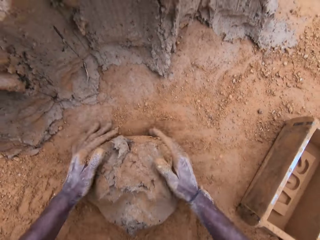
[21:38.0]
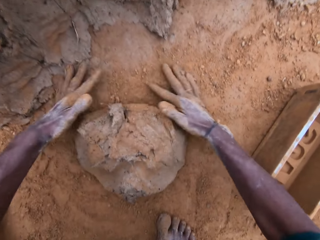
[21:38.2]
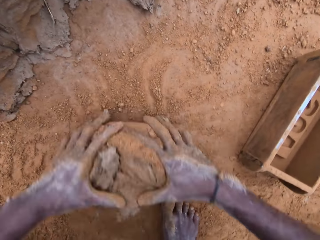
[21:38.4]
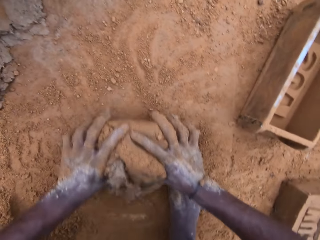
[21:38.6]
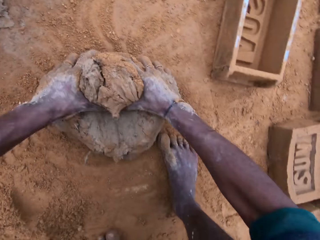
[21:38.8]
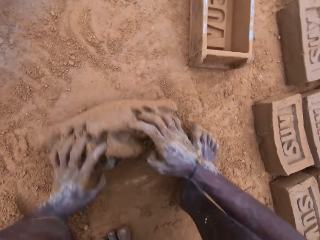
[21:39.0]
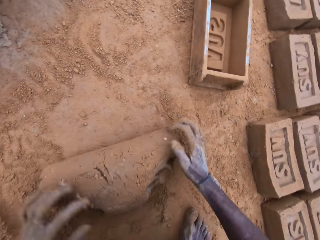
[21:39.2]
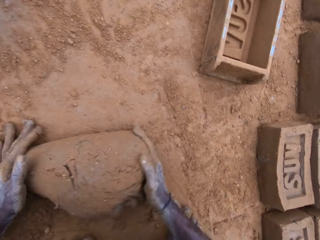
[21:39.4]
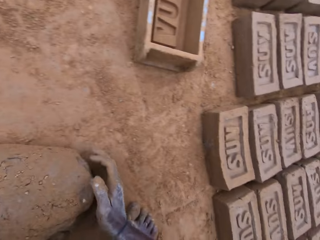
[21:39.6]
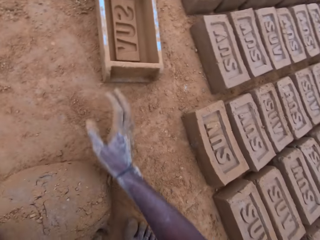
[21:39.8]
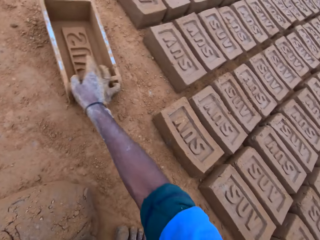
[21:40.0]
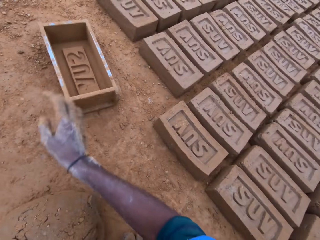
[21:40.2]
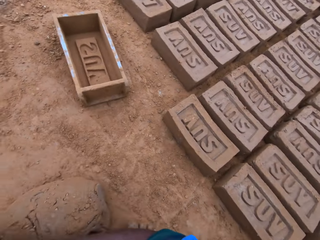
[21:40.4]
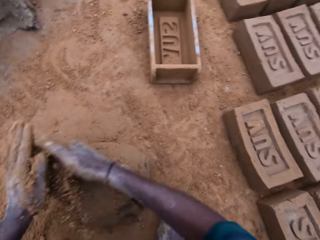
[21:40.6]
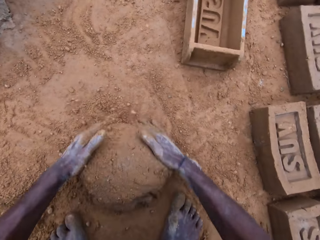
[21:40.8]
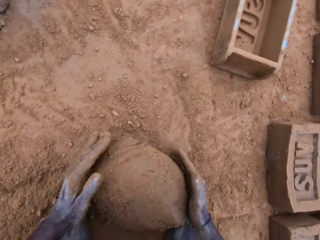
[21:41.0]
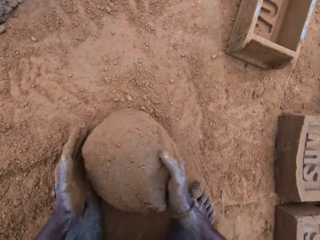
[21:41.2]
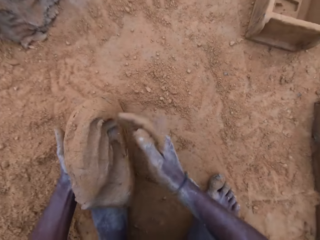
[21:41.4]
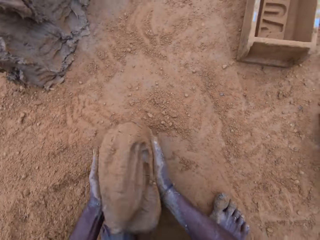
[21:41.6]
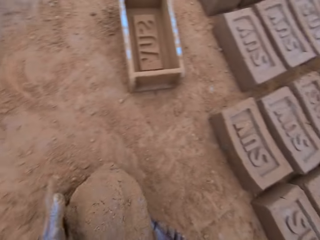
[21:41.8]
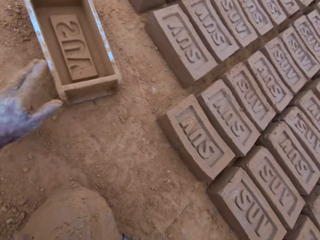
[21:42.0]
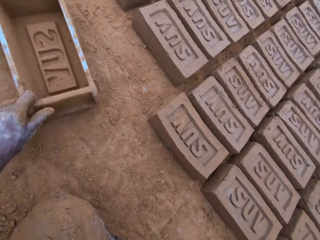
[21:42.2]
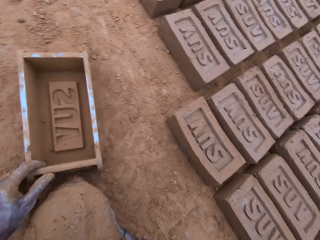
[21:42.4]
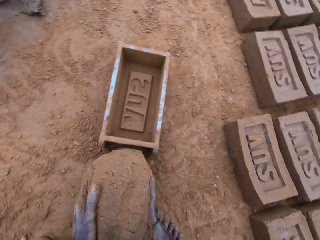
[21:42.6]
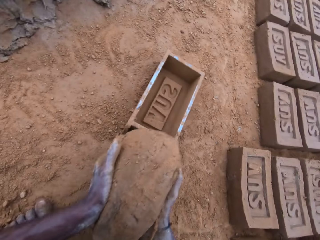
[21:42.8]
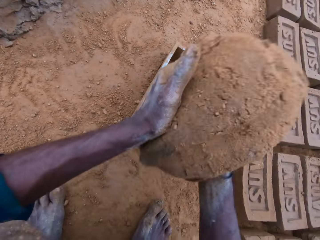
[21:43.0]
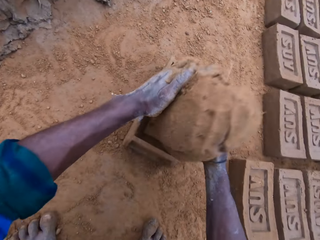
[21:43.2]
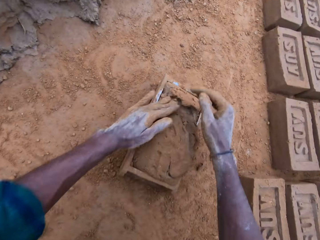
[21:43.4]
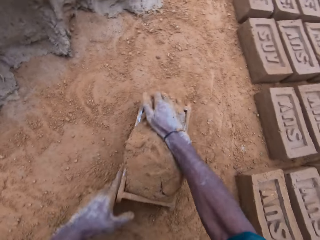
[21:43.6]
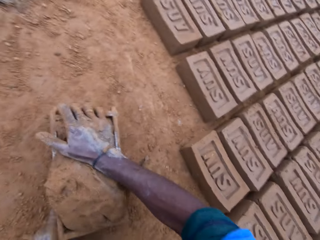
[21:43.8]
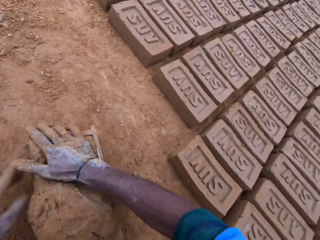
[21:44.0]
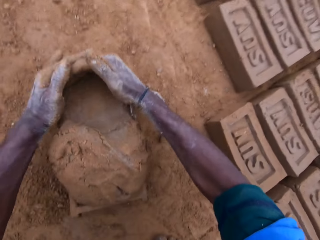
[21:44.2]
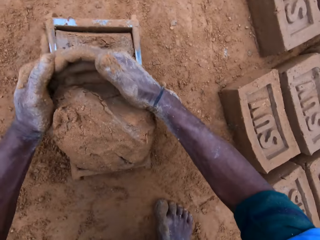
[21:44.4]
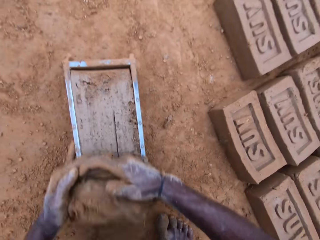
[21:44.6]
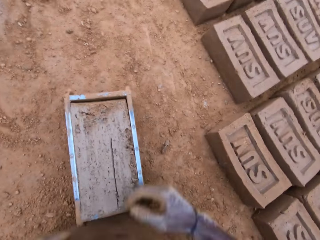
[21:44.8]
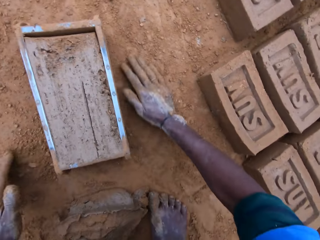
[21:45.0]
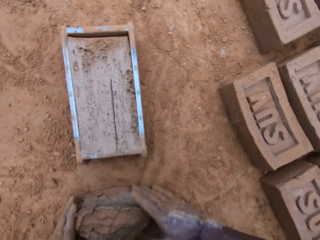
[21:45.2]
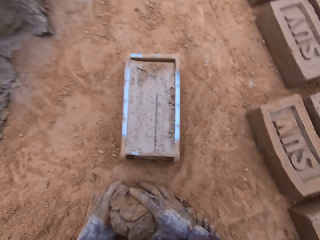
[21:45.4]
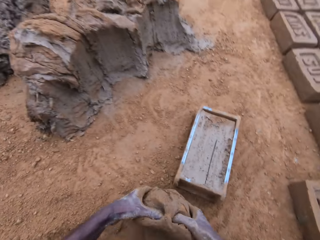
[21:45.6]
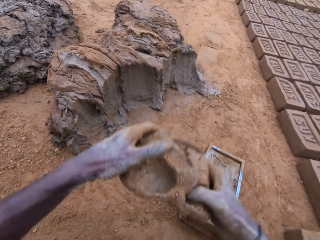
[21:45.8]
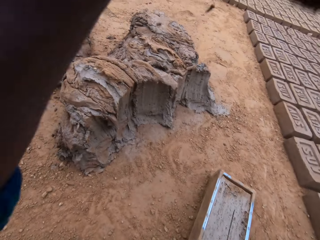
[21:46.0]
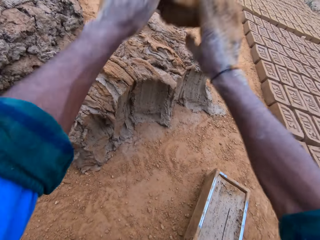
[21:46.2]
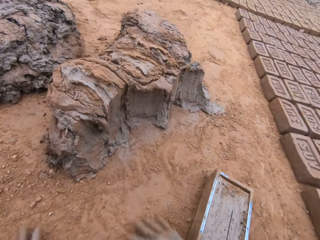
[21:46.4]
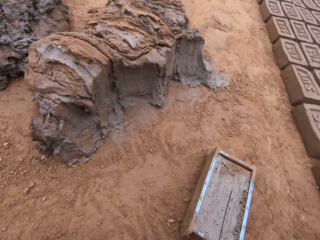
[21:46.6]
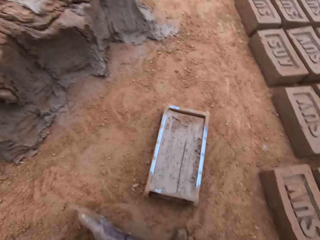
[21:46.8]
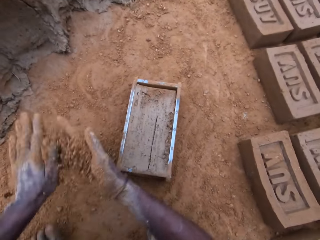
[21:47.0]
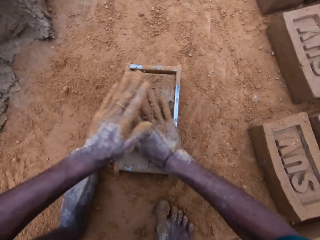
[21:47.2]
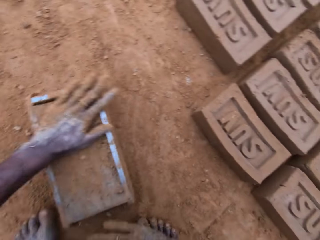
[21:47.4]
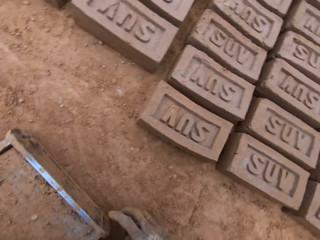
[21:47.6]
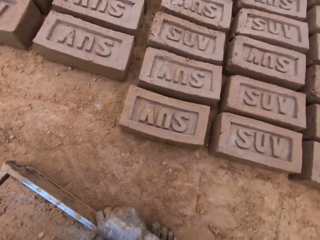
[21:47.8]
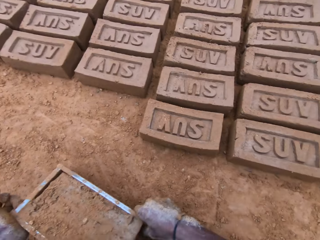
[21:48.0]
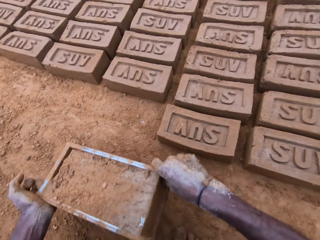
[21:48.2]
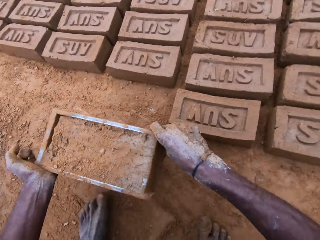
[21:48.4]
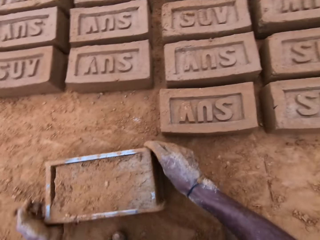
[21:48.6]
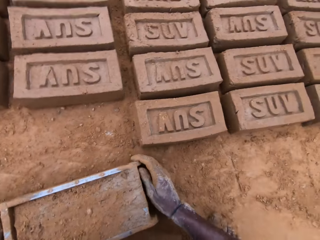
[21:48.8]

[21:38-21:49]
The camera wearer mixes the mortar with sand on the ground. He attempts to touch the brick maker. He gives form to the clay. He moves the block mold. He picks up the brick maker. He puts the mortar or clay into the block mold or brick maker. He shakes the clay. He removes some clay. He cuts the mortar with his hand. He holds the clay. He throws the cut out mortar with the rest. He applies soil in the hands. He touches the clay. He moves the brick maker.

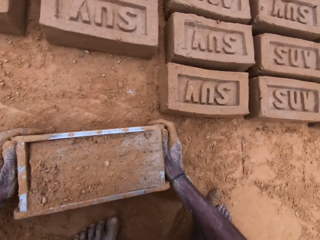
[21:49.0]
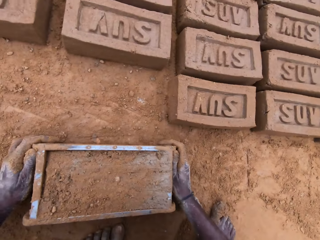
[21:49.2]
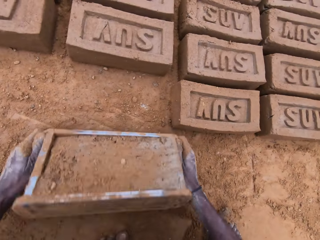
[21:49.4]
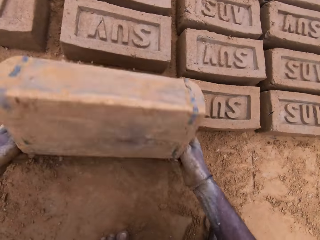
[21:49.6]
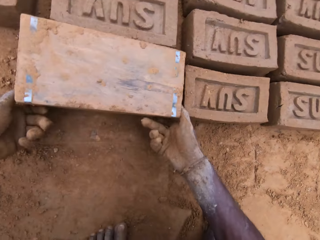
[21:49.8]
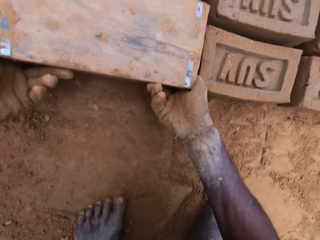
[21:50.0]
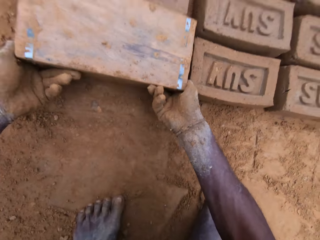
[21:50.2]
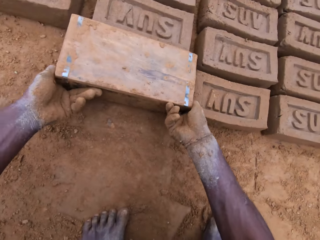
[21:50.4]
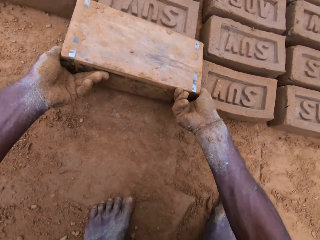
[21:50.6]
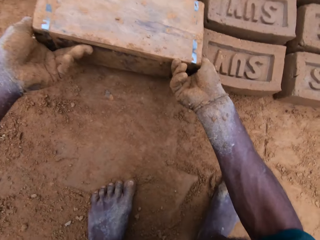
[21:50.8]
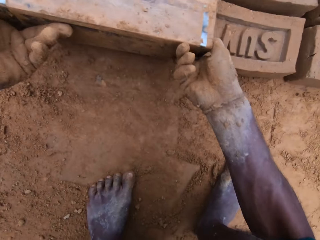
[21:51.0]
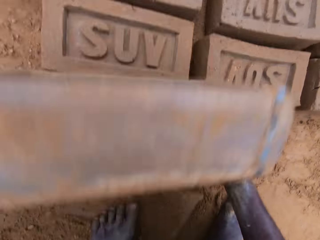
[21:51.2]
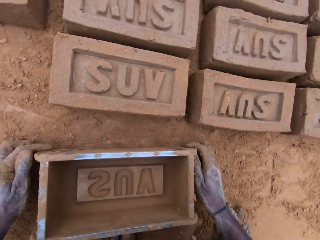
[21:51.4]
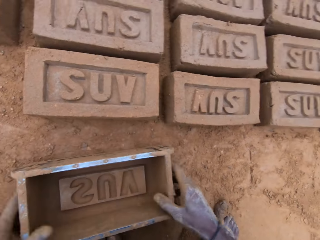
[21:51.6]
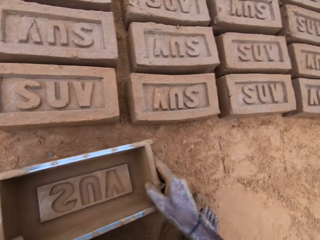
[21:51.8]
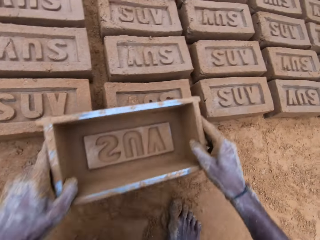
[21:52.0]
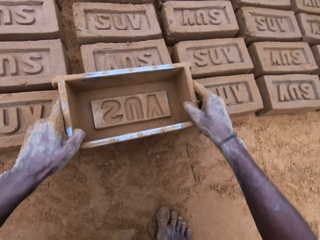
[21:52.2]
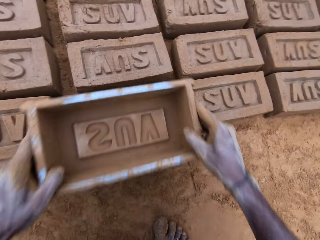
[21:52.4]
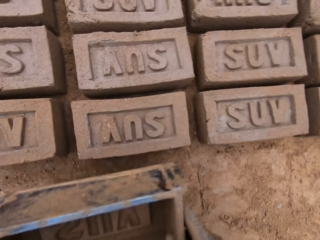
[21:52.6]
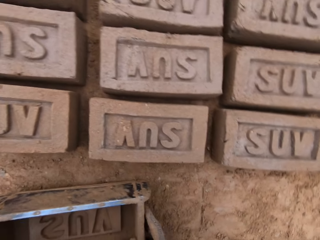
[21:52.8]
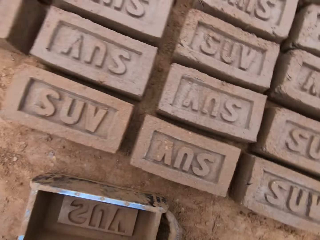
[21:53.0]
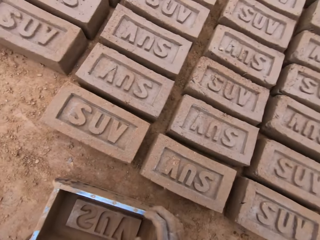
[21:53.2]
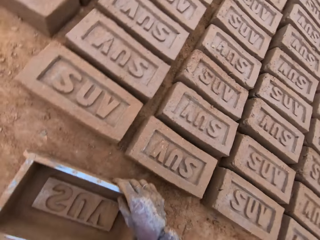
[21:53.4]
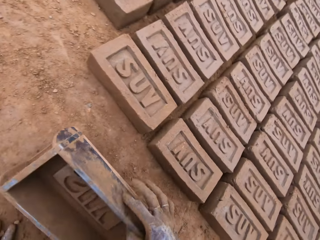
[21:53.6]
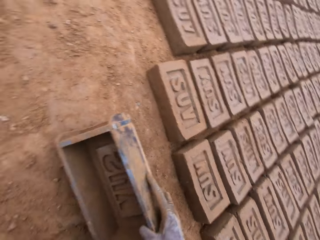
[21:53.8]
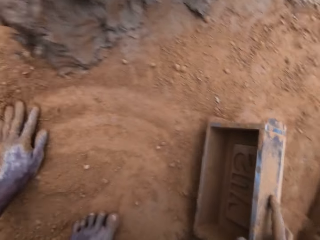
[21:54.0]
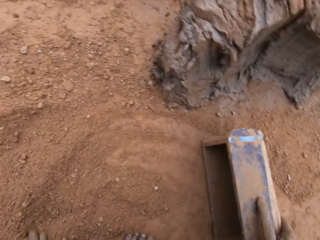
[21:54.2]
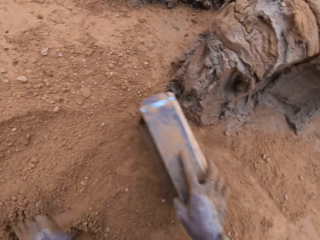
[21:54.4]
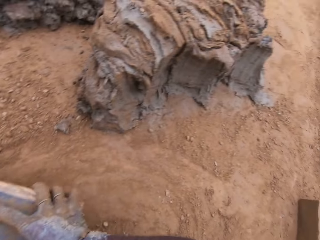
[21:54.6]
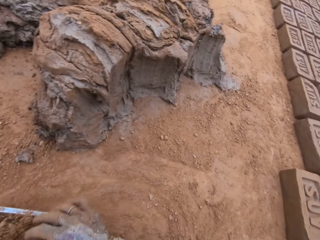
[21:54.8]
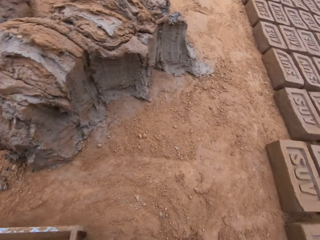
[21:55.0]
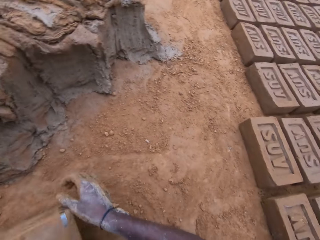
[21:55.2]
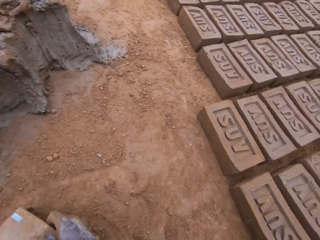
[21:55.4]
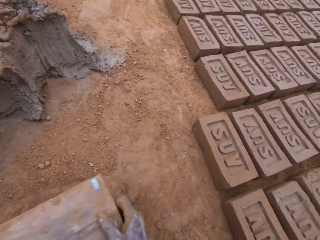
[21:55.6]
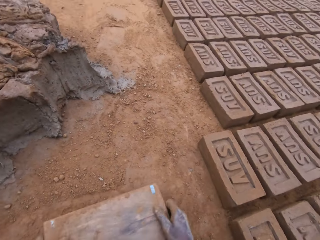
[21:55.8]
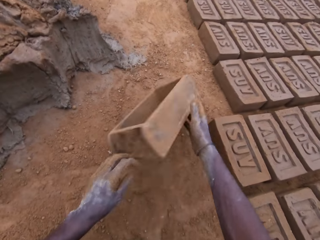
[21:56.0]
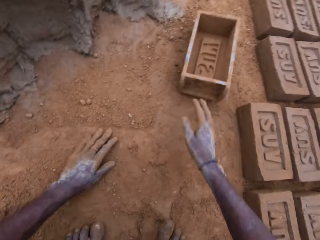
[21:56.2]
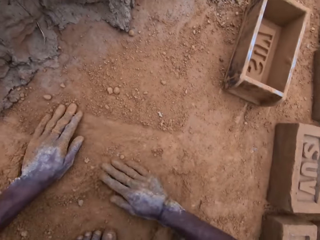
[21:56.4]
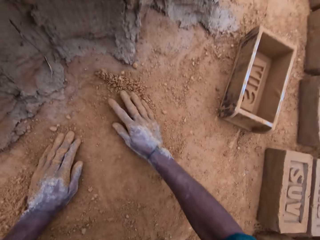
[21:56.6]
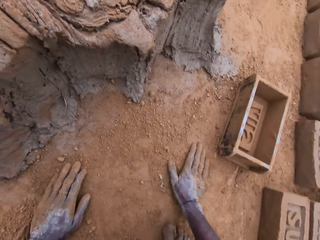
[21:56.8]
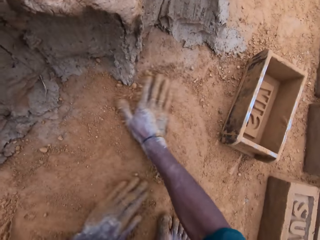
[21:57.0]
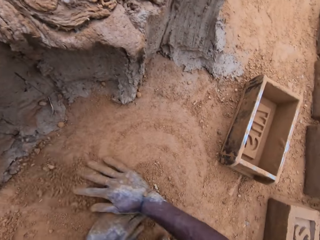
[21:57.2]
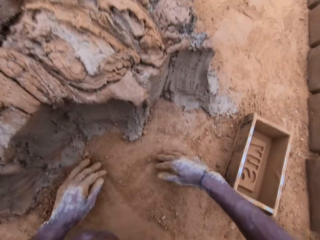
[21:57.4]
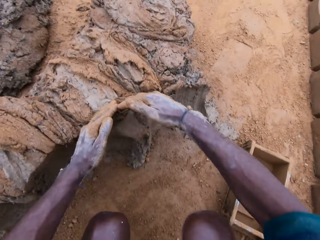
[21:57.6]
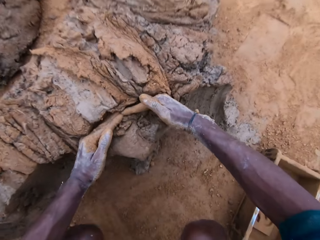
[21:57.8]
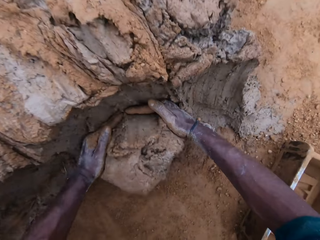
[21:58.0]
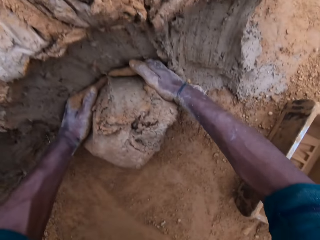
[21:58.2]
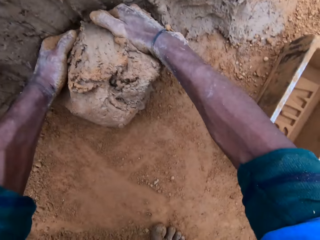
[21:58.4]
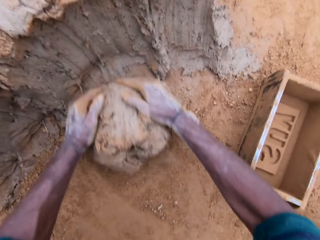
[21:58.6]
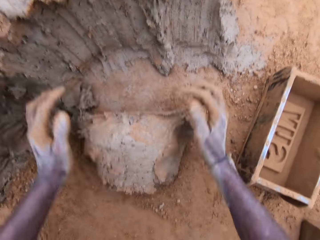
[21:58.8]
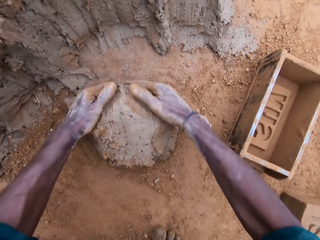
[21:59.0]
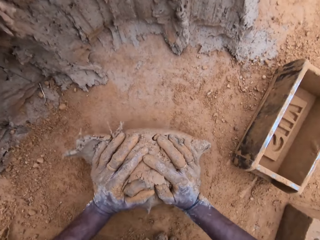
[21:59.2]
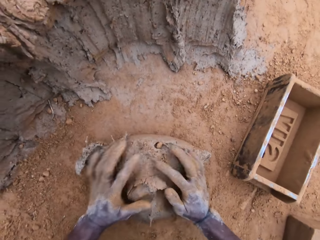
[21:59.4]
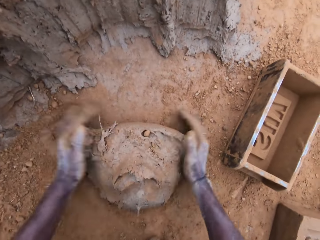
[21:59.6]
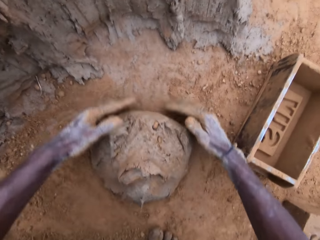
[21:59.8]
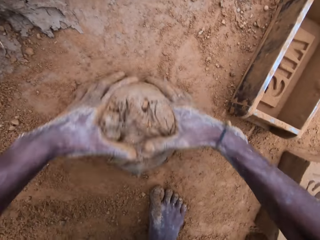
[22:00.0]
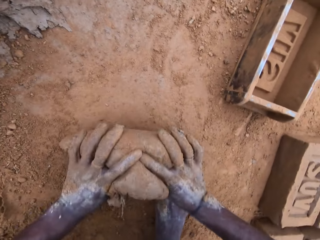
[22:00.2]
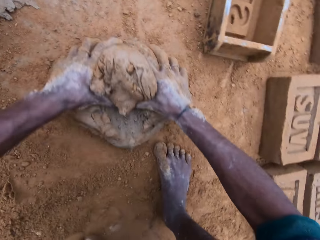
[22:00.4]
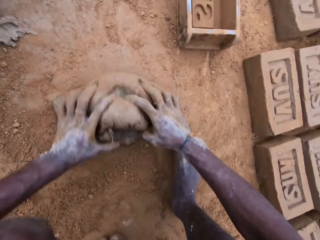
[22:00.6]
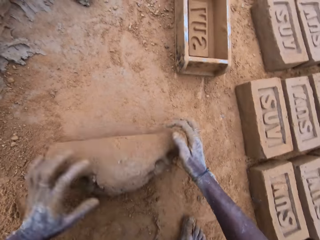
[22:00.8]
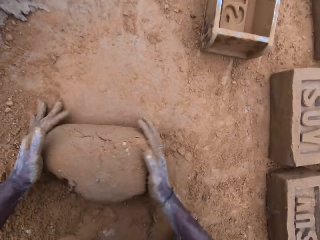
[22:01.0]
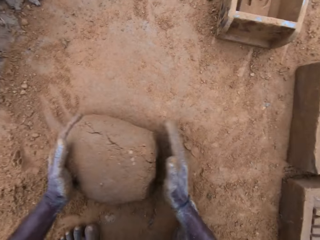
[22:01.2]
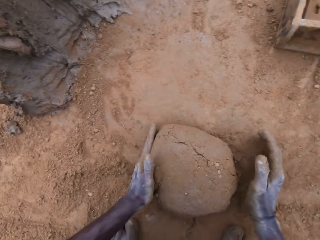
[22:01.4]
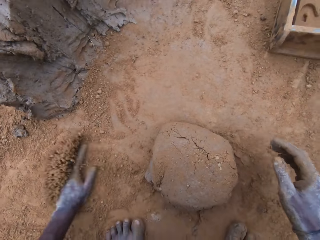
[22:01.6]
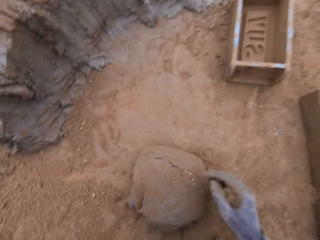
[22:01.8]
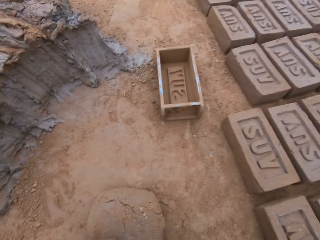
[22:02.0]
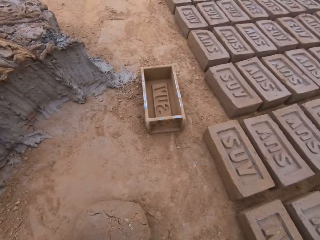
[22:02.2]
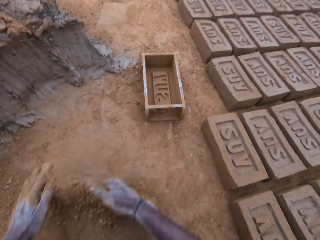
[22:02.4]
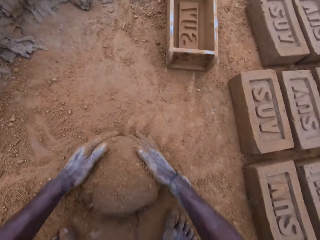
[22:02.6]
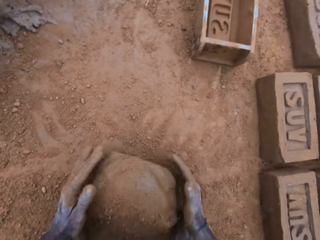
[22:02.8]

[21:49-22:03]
The camera wearer puts the brick maker down. He turns the block mold upside down. He removes clay from the brick maker. He removes the block mold from the mortar. He puts the brick maker down. He moves the brick maker over a brick. He puts the brick maker down. He spreads soil. He puts sand into the mold block. He pours soil from the brick maker. He puts the brick maker down. He spreads the soil. He rubs his hand on the ground. He cuts the mortar with his hand. He takes clay. He gives form to the clay. He mixes the mortar with sand on the ground.
